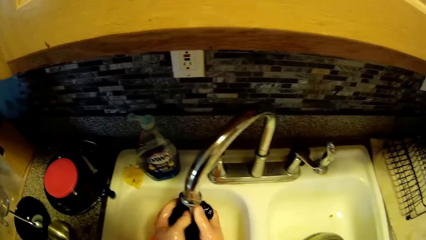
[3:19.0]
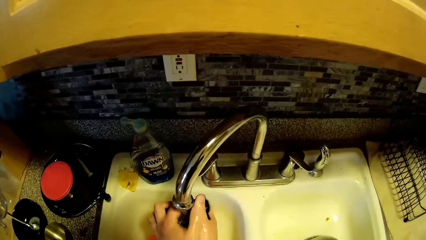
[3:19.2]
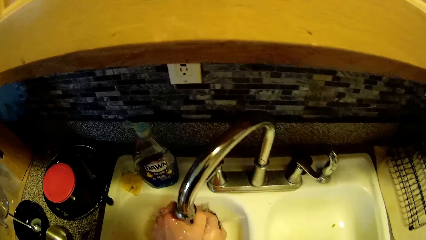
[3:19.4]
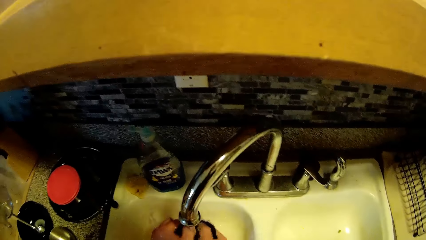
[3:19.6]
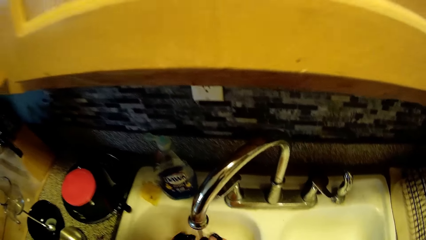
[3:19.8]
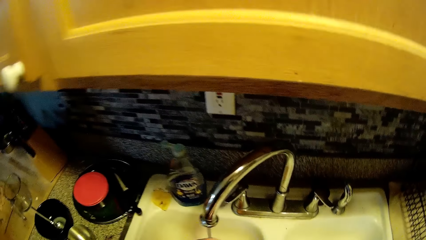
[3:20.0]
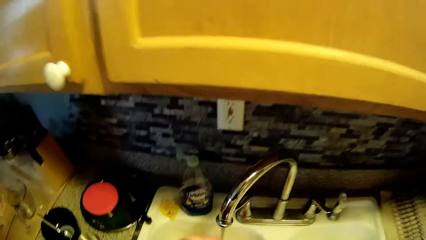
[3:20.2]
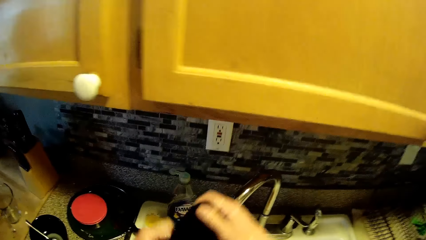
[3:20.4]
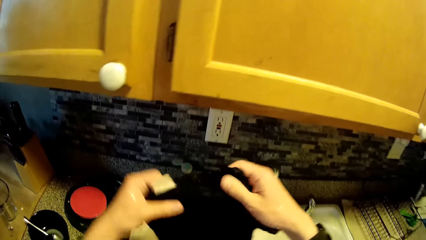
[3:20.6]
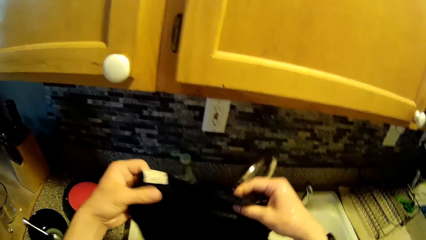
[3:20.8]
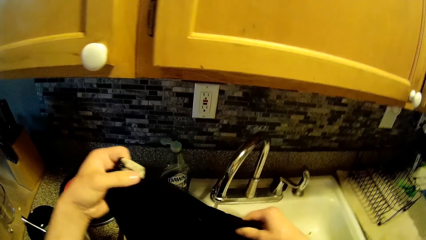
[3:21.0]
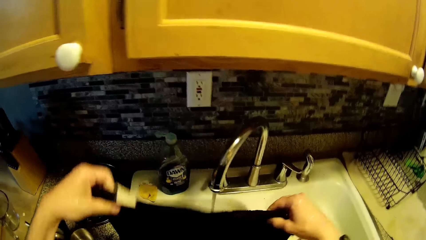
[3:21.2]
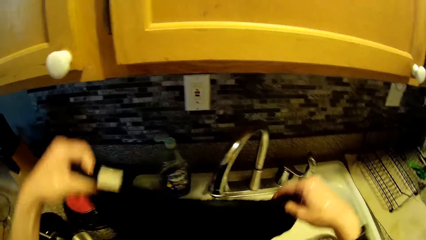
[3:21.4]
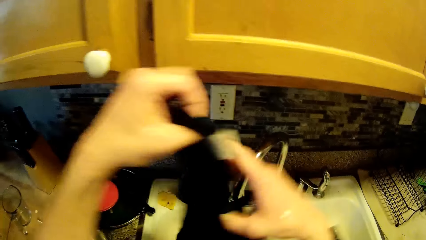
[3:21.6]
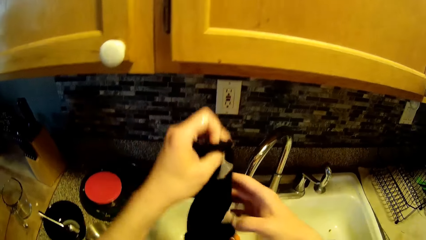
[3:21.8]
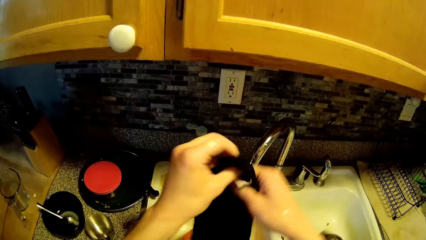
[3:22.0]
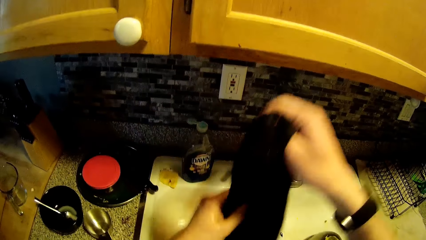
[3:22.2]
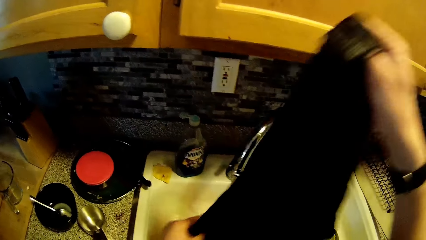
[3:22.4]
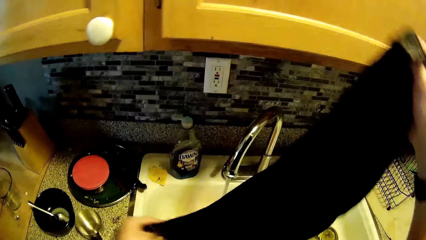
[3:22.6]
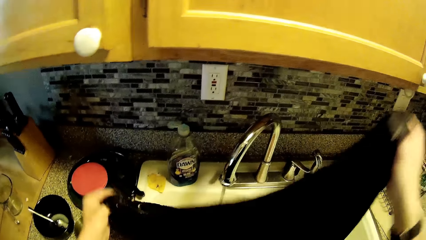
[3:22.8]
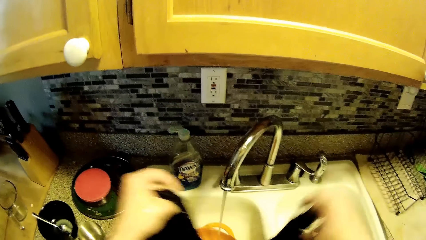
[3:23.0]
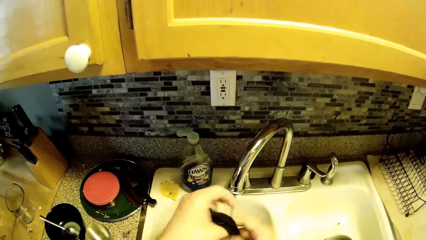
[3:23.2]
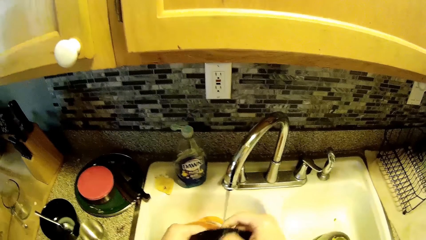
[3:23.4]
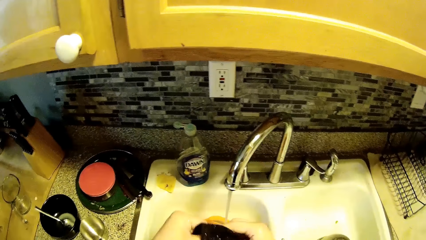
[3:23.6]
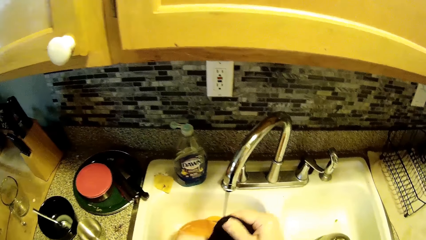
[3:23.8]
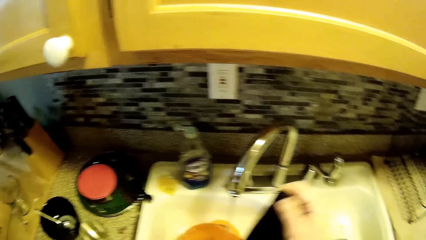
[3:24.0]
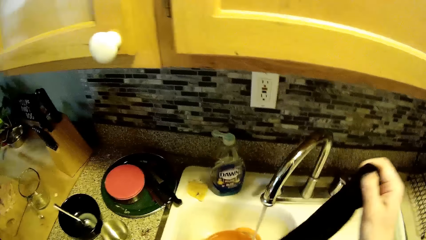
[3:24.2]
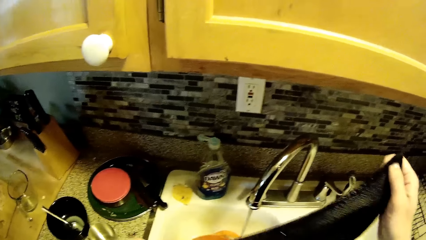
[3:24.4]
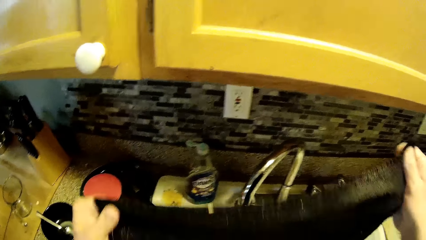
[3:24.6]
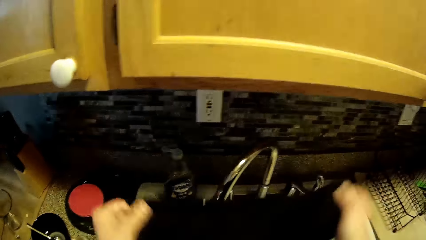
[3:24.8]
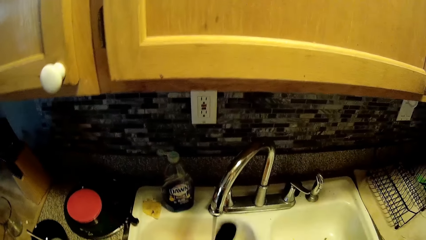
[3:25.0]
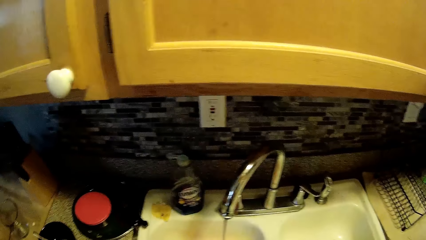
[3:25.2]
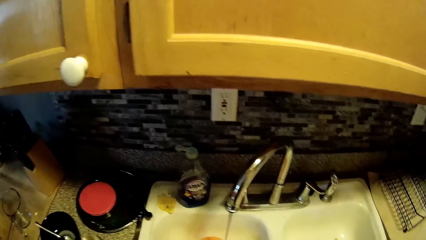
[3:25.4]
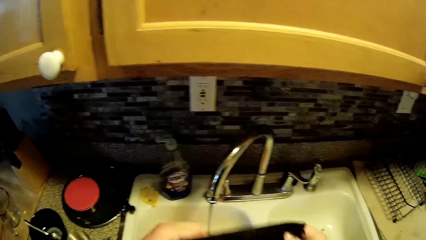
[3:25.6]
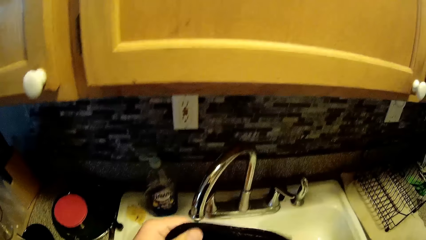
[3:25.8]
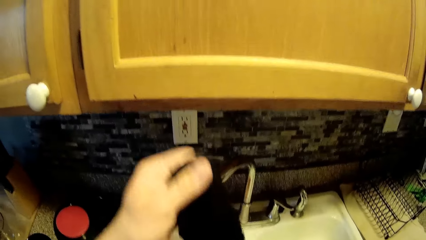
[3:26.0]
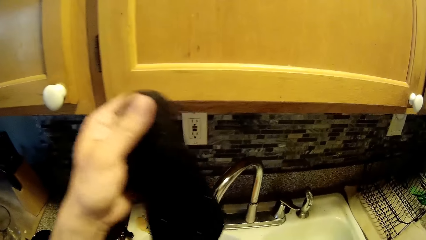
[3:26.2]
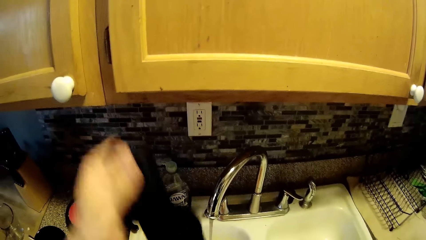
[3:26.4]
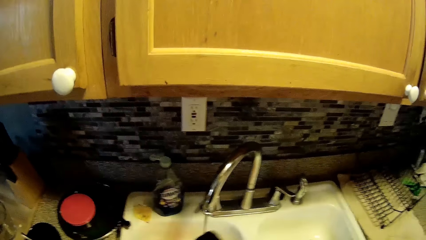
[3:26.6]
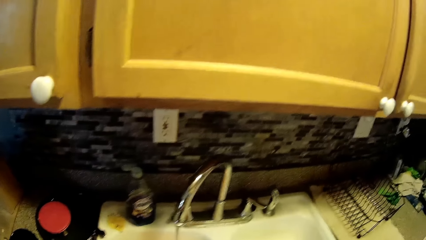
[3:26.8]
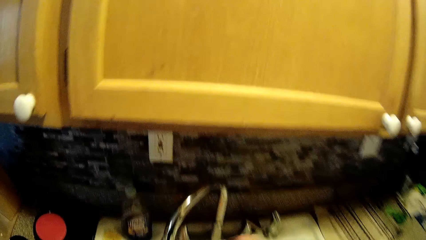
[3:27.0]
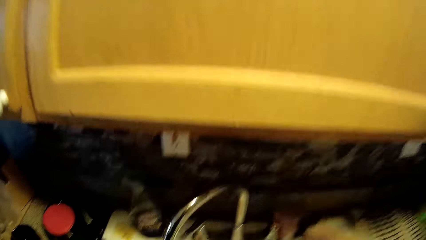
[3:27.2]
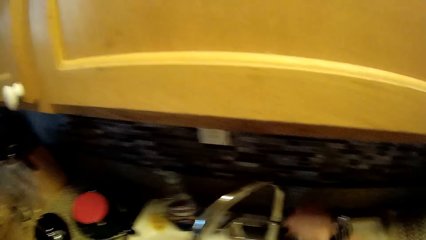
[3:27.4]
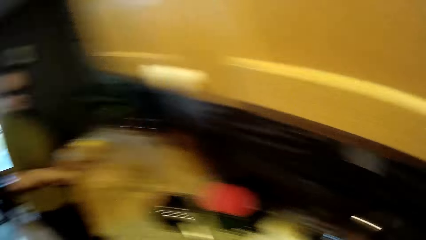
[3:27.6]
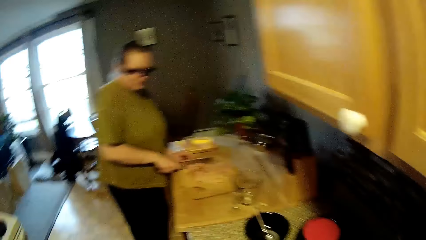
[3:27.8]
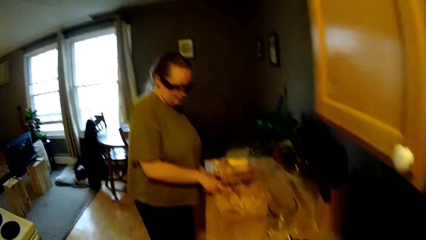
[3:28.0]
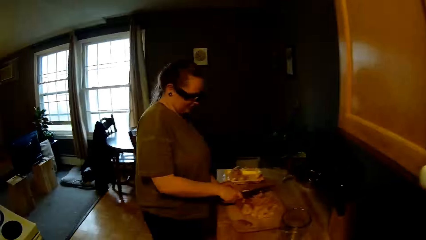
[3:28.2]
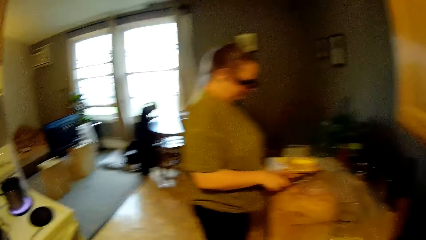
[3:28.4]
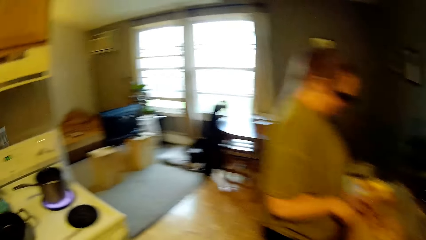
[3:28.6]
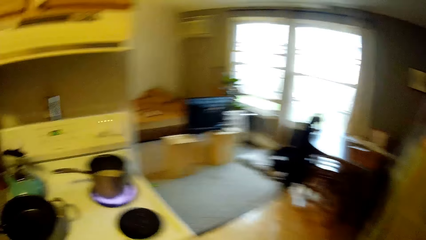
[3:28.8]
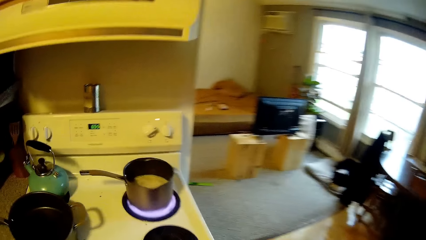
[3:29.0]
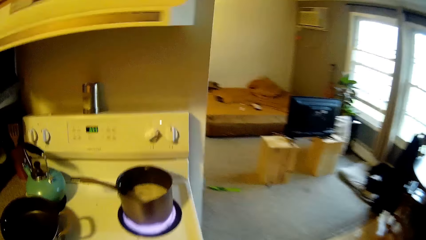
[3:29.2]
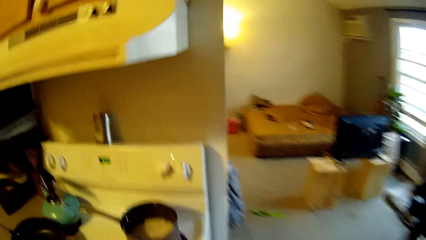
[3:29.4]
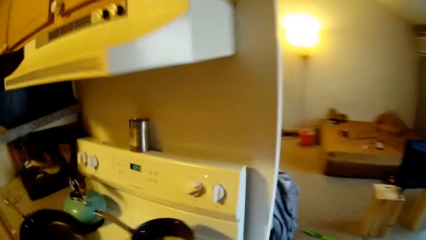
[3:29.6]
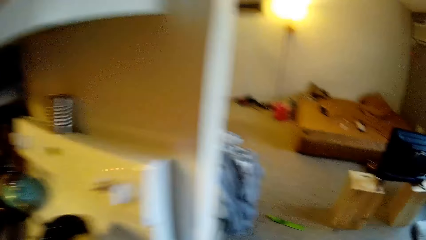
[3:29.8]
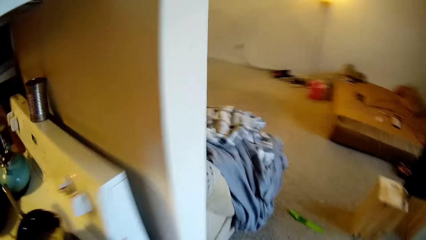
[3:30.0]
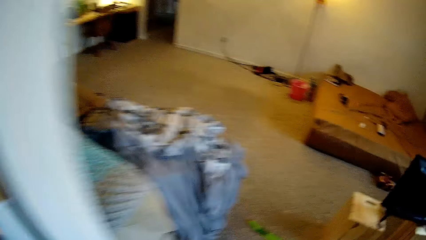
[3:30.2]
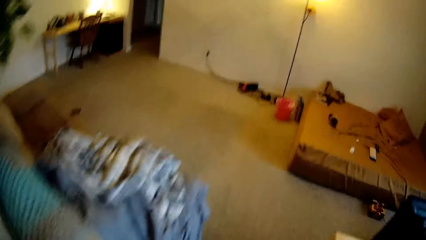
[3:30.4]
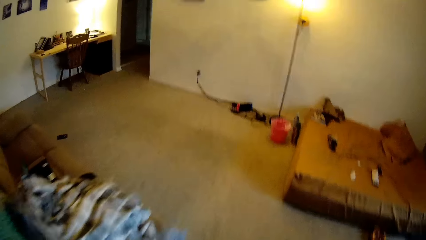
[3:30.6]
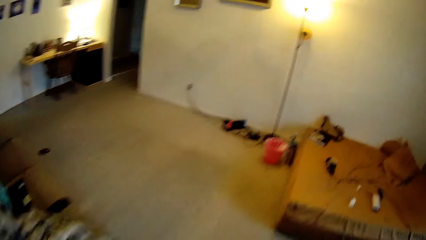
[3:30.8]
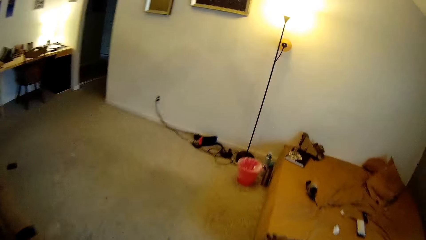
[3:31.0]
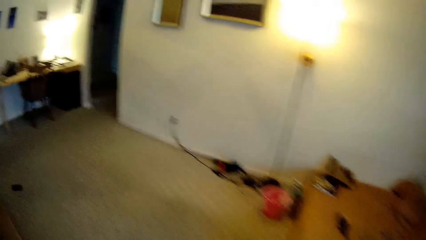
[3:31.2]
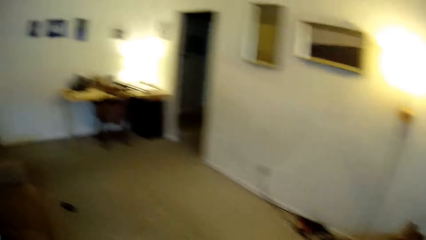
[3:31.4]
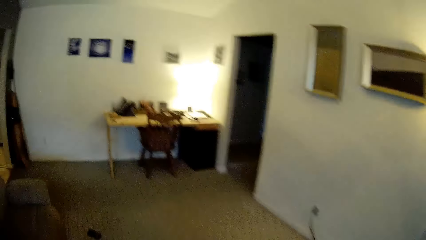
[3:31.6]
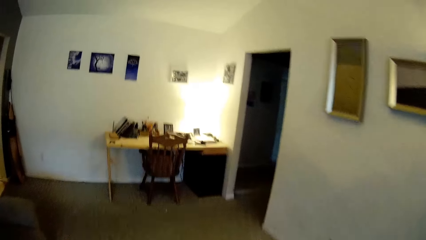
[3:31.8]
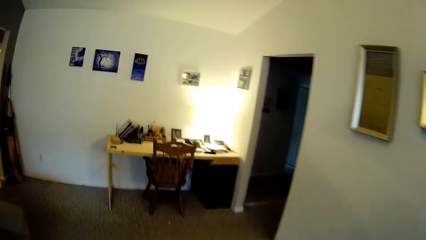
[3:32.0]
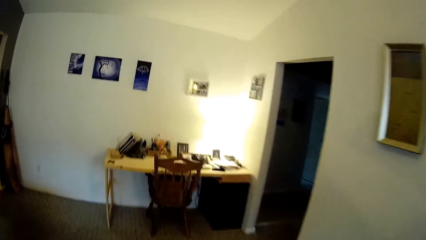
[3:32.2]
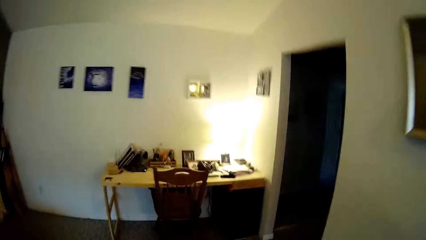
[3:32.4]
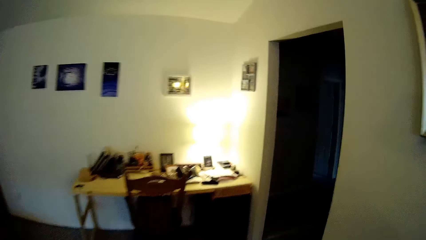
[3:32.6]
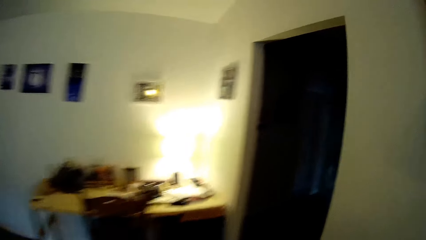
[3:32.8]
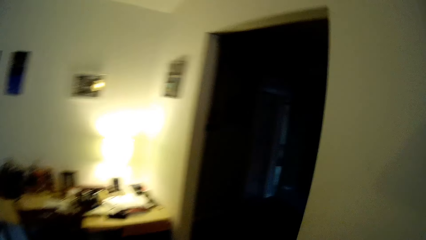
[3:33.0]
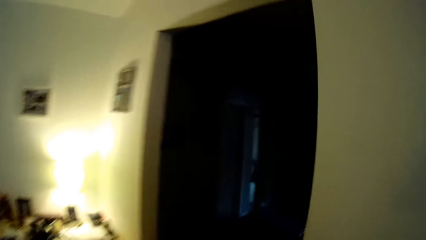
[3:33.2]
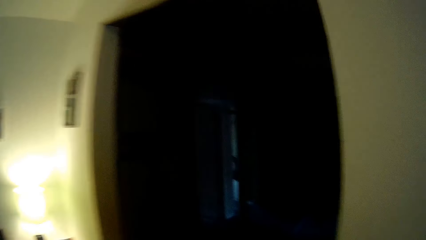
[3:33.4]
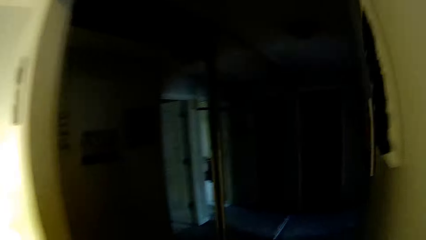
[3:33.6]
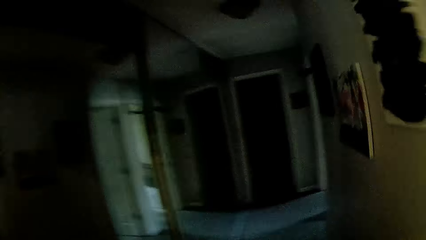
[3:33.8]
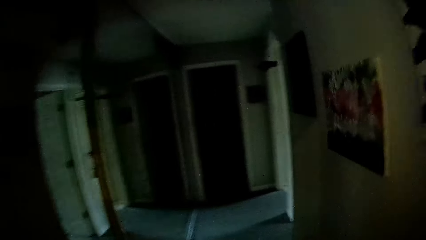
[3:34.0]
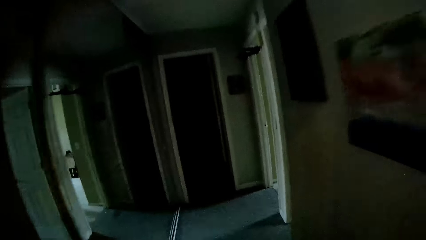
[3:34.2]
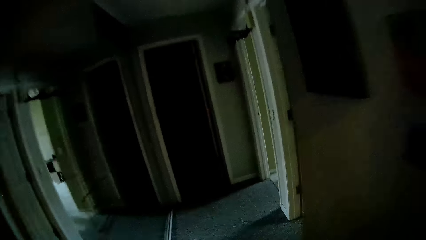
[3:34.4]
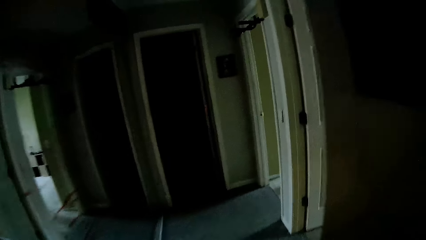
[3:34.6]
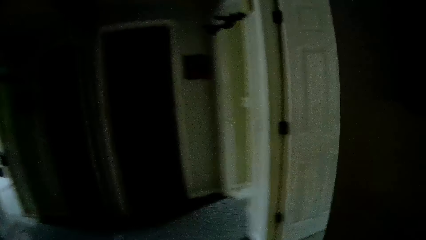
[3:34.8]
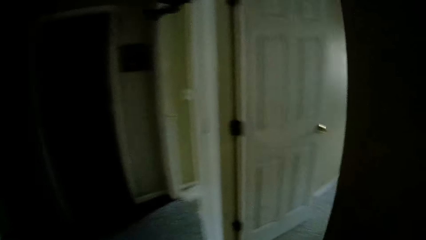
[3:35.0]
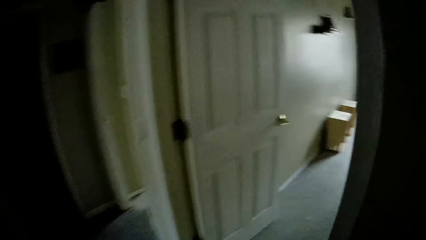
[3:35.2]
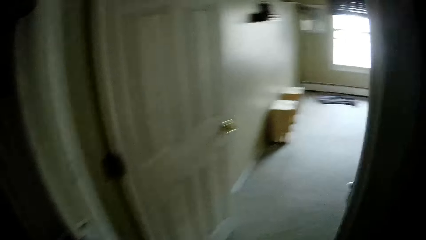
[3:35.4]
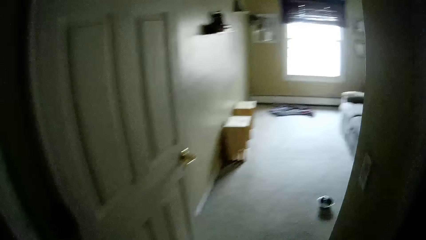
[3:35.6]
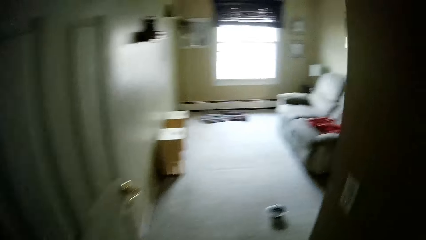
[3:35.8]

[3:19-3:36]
The camera wearer squeezes the cloth. He lifts the cloth. He stretches the towel with his hands. He moves the cloth. He lifts the cloth. He washes the cloth. He stretches the cloth. He converses with a woman. He closes the tap with his right hand. The woman cuts the chicken on the chopping board with the knife. The camera wearer moves from the kitchen to a closet in a room.
